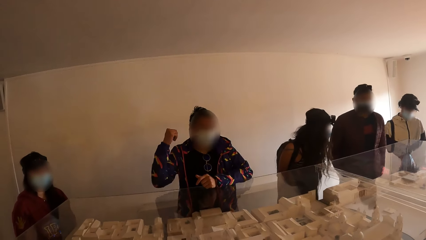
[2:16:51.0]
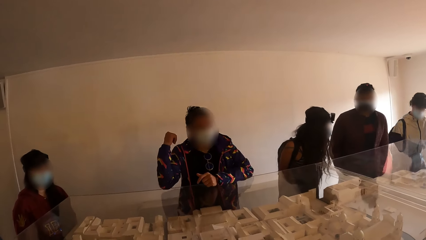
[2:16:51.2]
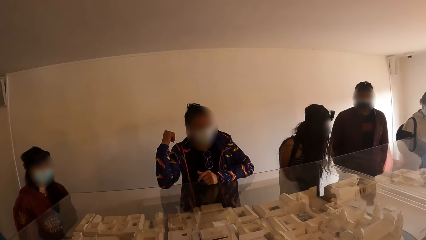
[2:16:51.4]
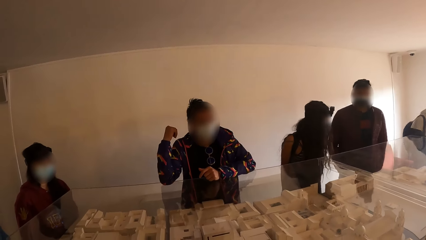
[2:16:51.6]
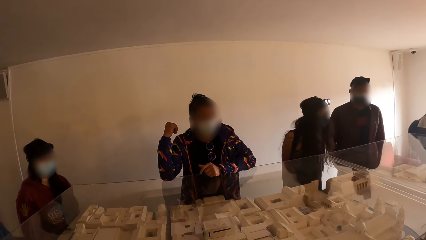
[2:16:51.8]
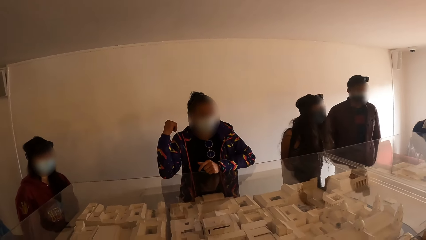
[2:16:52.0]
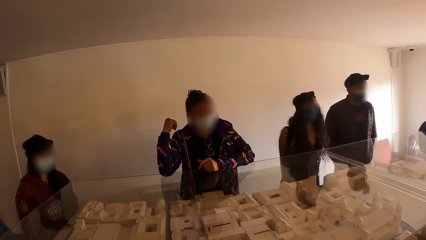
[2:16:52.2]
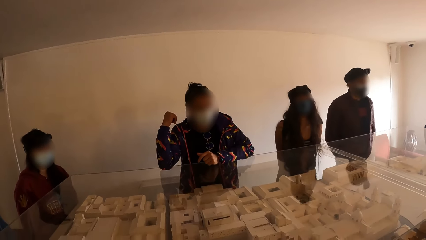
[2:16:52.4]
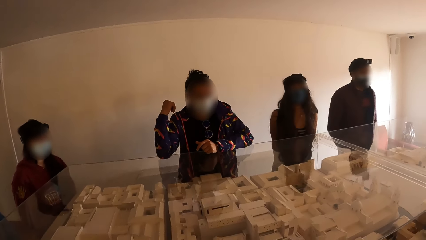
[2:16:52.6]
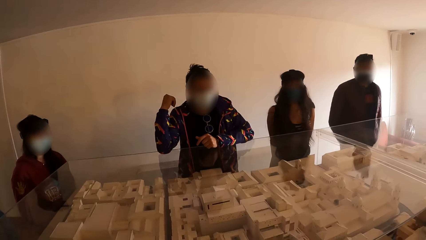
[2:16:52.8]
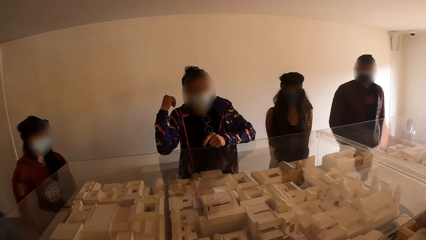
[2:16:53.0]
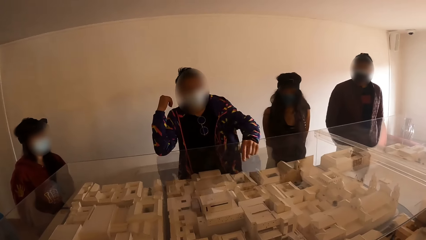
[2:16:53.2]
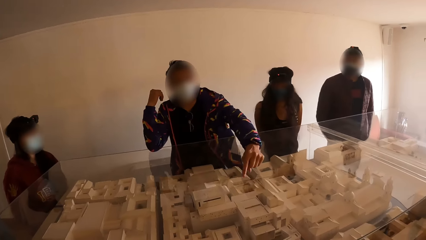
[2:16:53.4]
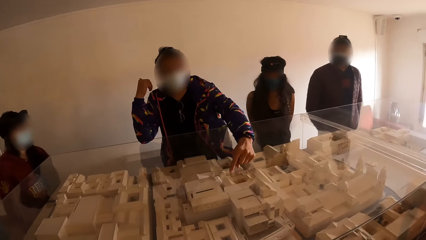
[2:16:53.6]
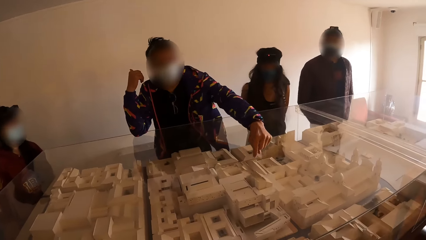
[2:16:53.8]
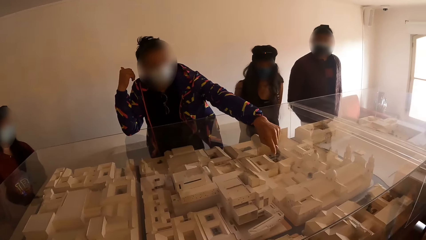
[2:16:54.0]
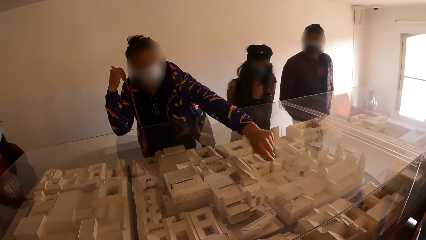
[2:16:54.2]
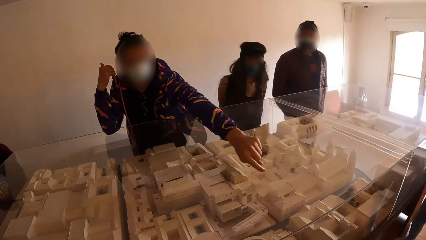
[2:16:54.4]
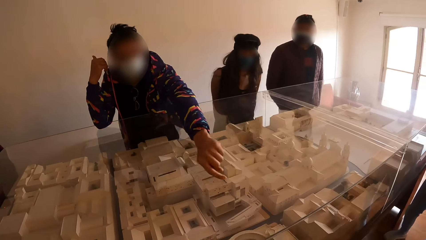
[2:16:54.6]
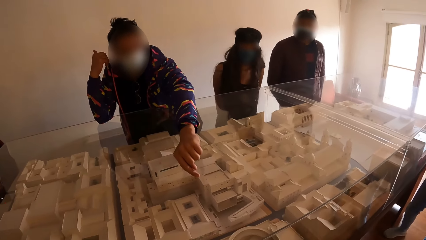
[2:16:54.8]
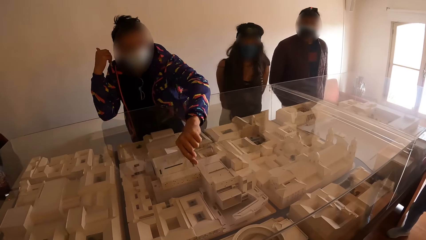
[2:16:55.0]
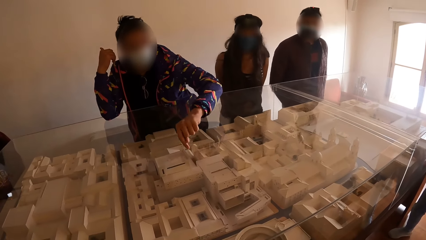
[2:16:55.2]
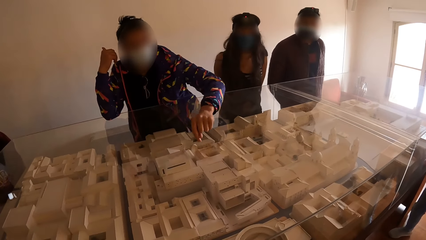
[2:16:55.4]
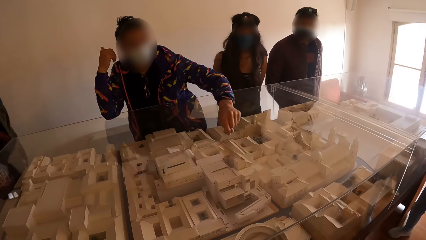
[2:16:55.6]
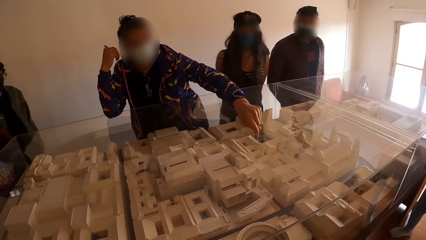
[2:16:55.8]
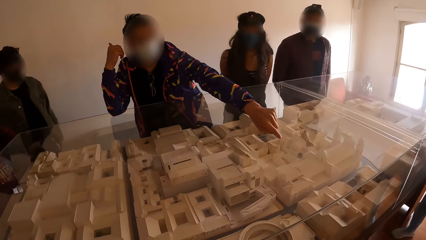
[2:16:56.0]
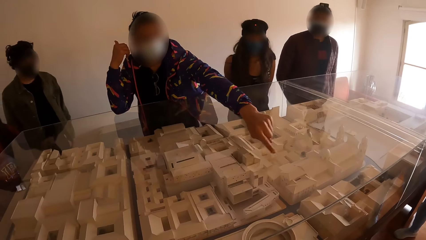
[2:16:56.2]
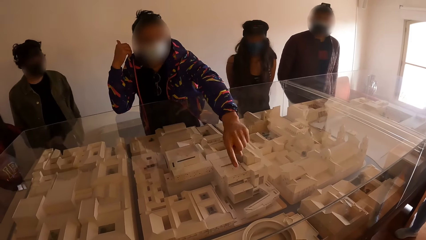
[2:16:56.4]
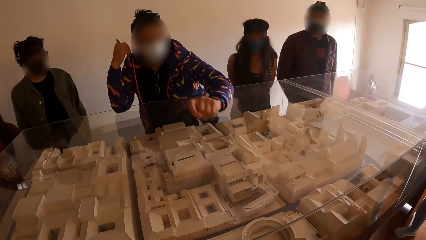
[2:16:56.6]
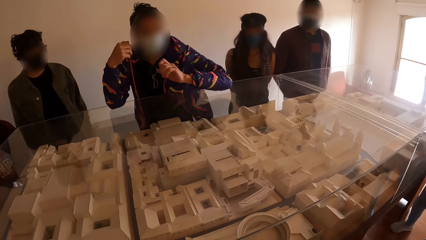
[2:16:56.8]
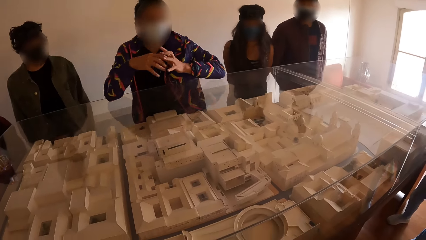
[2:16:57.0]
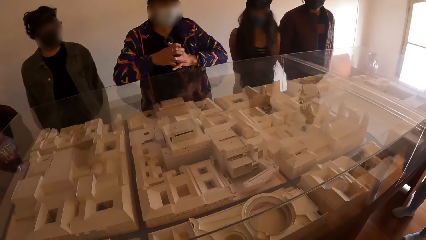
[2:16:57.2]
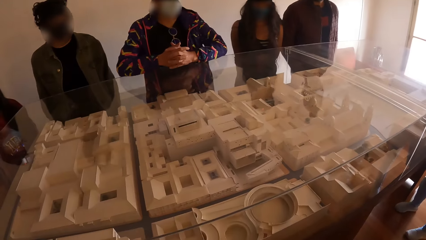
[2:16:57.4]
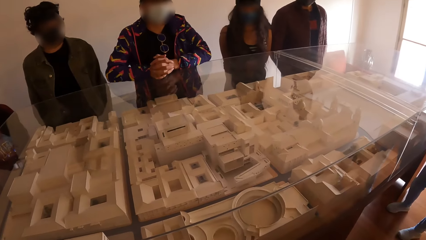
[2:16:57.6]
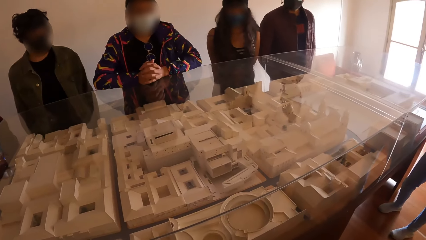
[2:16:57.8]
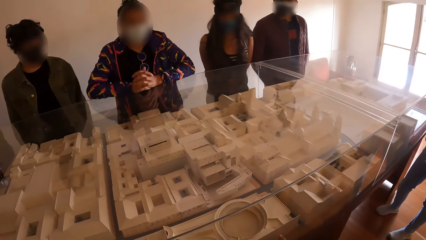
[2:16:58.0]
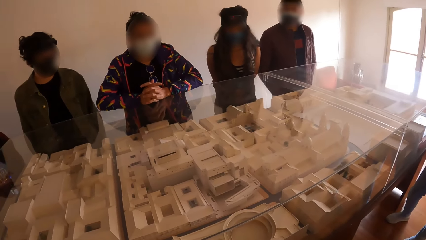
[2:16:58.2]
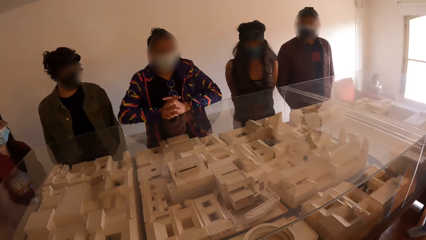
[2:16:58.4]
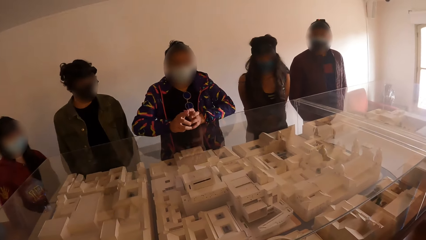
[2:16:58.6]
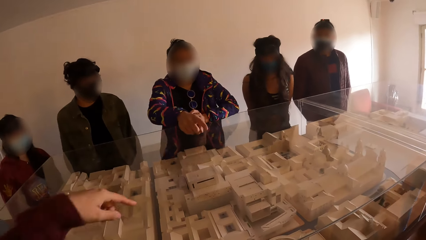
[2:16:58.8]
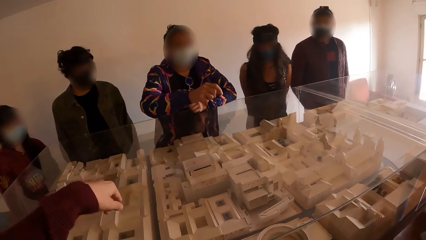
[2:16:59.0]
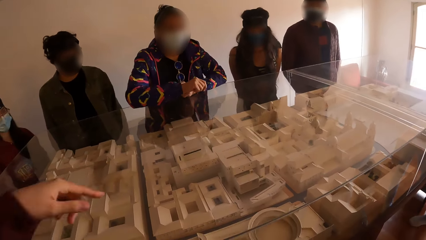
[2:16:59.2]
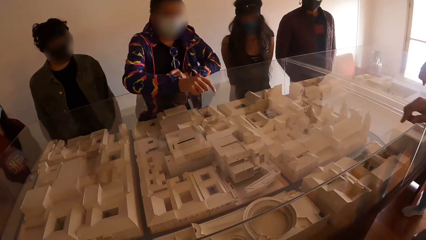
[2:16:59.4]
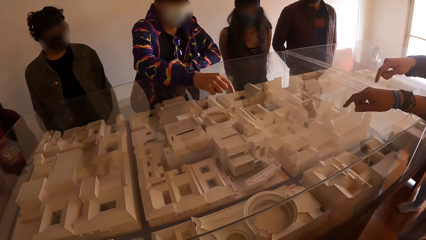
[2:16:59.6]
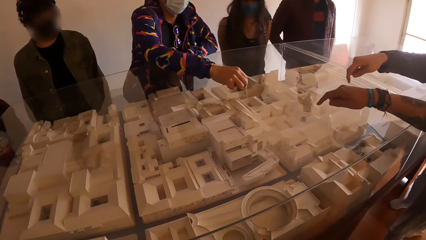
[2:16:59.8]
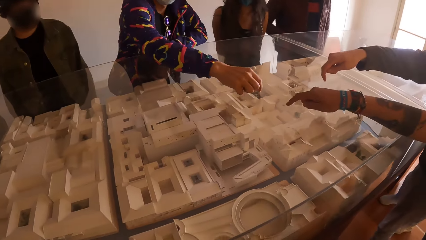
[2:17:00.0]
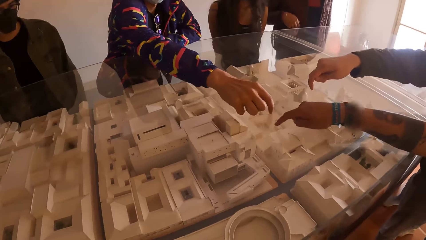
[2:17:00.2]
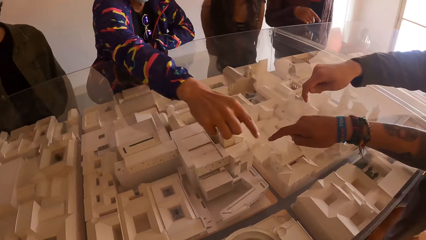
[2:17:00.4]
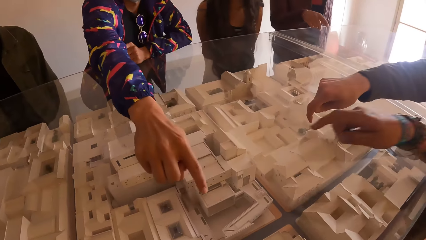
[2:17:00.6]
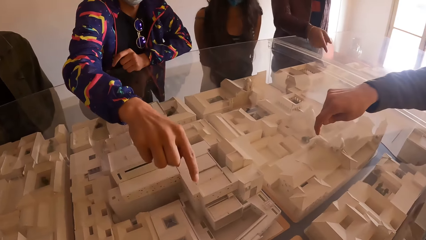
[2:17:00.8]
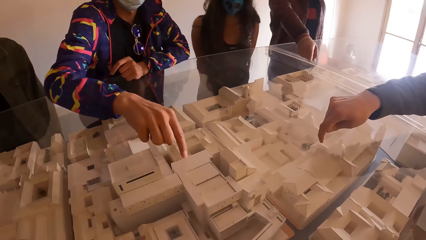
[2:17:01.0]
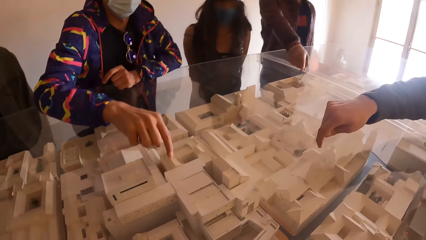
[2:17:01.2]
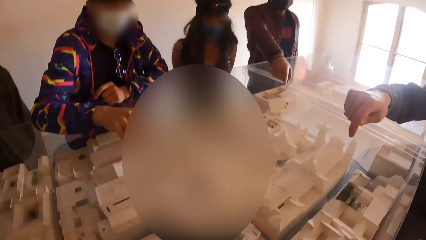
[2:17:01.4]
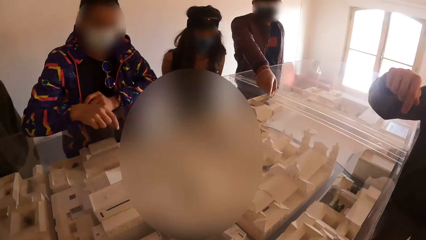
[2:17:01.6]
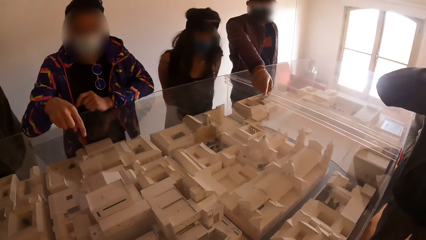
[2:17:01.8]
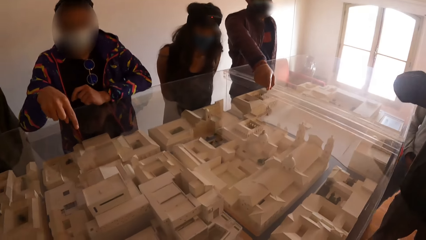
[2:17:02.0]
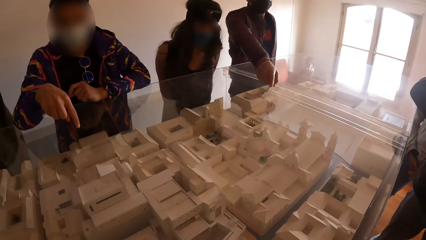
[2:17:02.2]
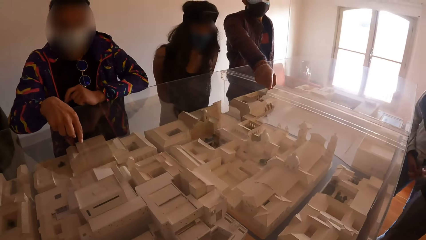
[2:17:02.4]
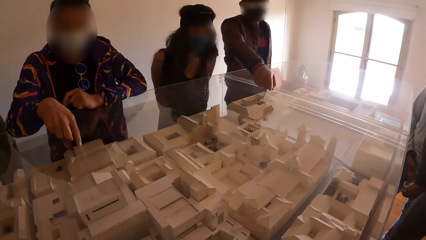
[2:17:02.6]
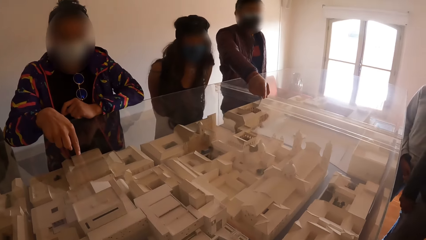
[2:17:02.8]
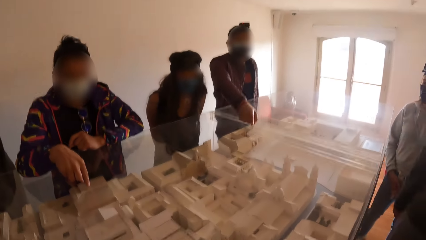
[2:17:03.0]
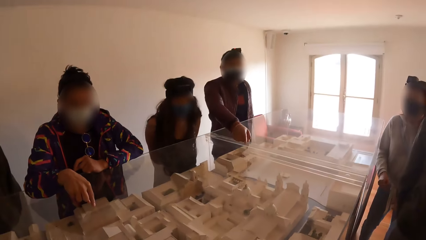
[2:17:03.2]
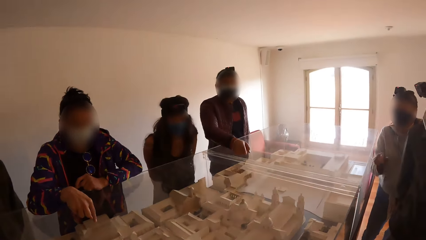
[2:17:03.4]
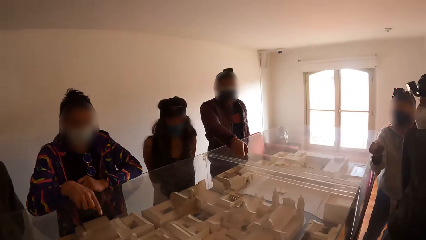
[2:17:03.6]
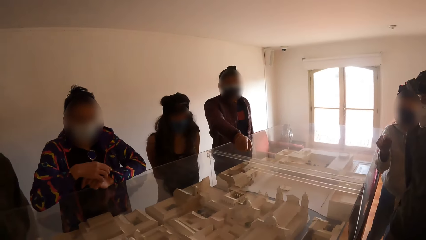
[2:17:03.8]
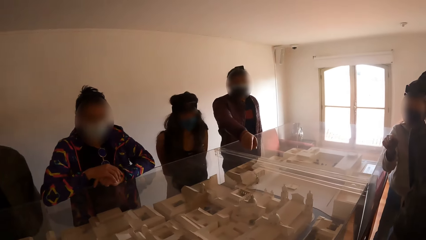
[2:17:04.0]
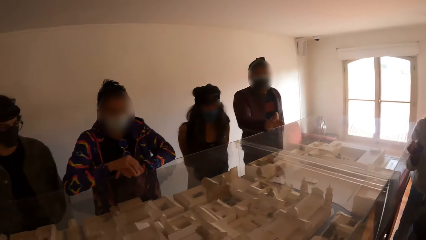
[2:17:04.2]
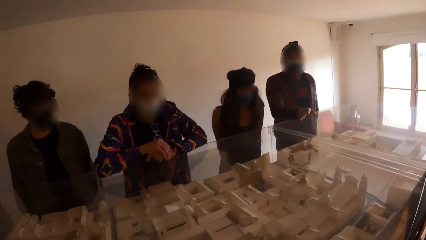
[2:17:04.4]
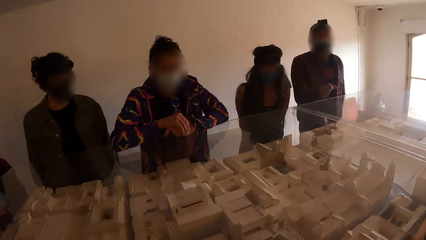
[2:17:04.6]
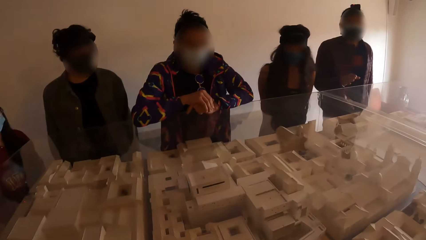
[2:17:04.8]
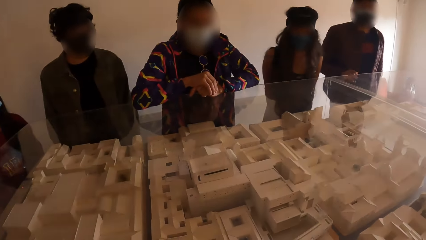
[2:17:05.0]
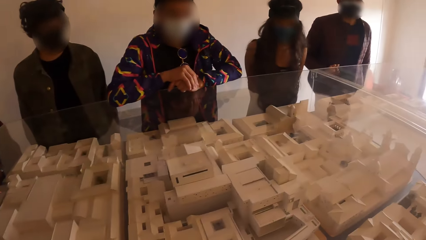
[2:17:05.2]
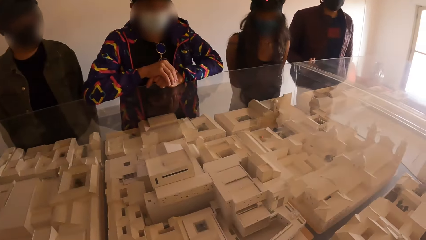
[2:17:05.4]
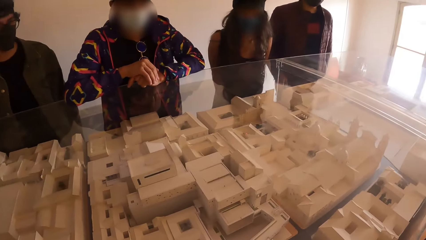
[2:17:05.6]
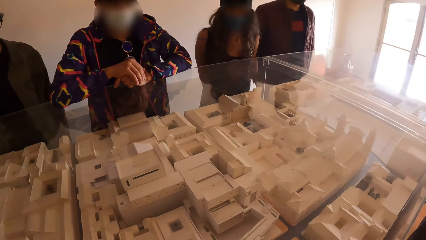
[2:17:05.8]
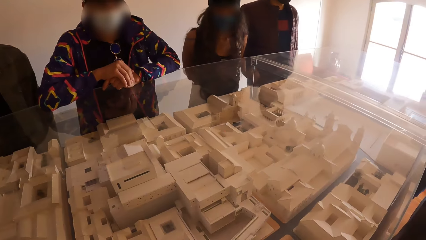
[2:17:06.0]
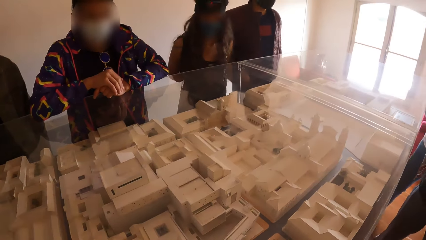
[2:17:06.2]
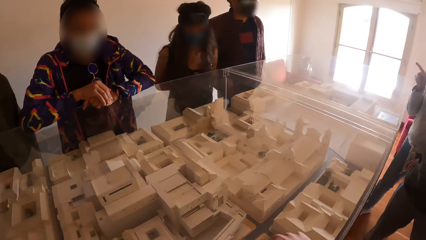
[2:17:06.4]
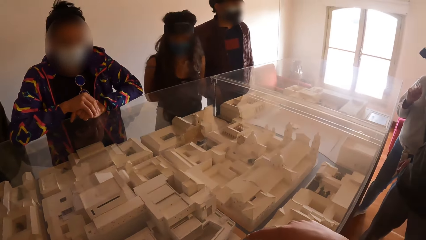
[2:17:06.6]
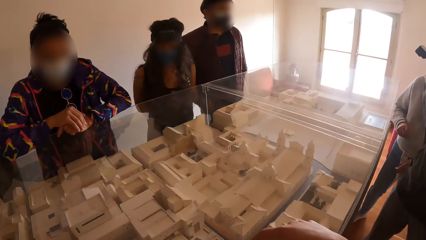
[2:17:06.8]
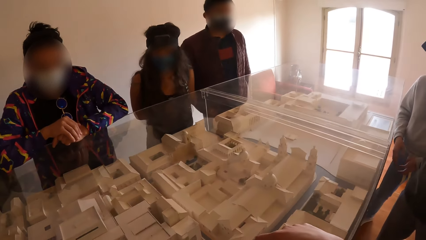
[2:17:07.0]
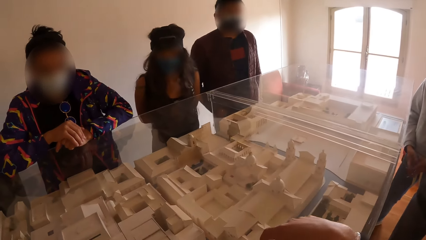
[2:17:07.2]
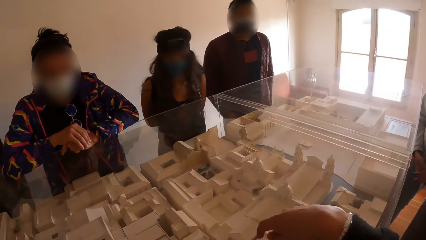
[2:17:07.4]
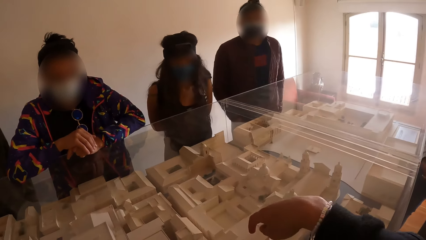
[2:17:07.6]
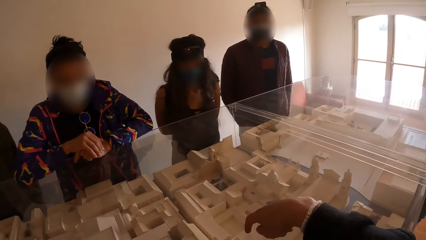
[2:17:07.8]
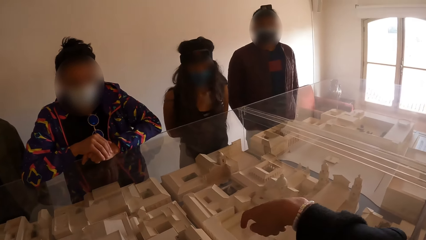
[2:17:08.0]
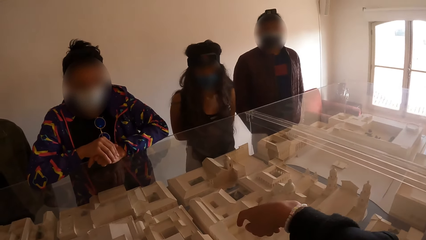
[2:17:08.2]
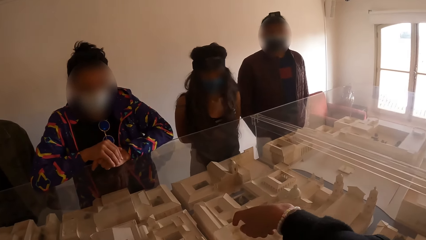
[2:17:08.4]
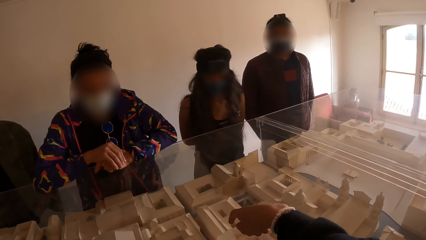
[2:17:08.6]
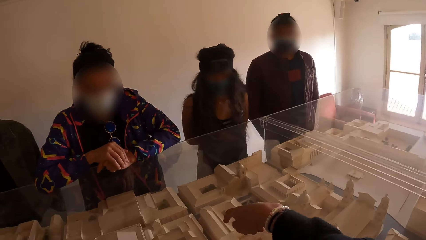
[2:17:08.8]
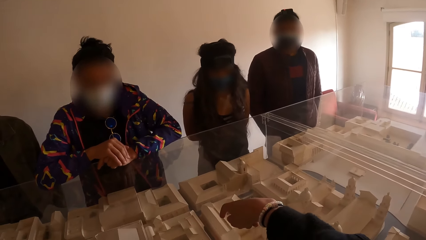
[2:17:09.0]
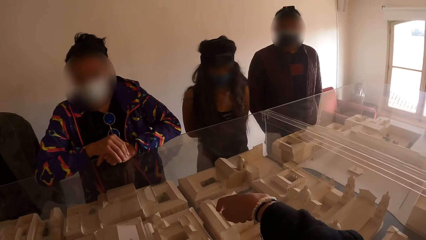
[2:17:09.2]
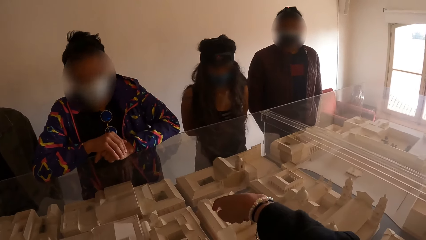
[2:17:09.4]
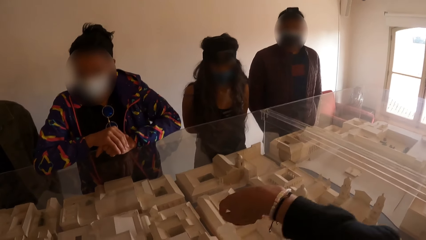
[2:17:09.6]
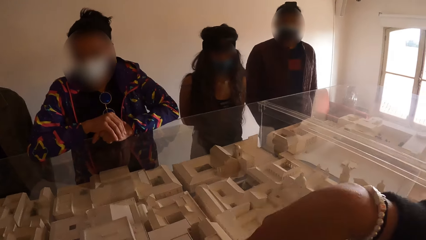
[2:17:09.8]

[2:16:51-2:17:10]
The man touches the show glass with his left hand. The camera wearer points towards the show glass with his left hand. Another man points towards the show glass with his right hand. Another man points towards the show glass with his right hand. Another man points towards the show glass with his right hand. The camera wearer moves the hand on the glass. He points towards the show glass with his right hand.
